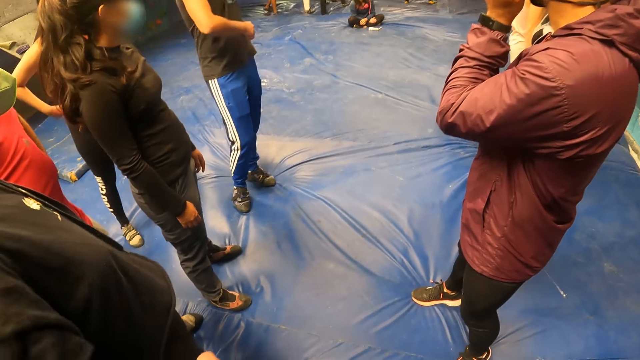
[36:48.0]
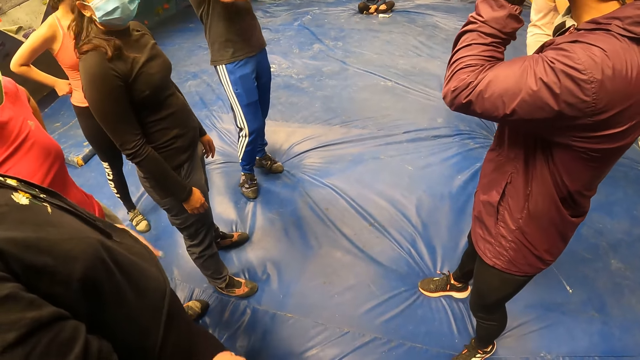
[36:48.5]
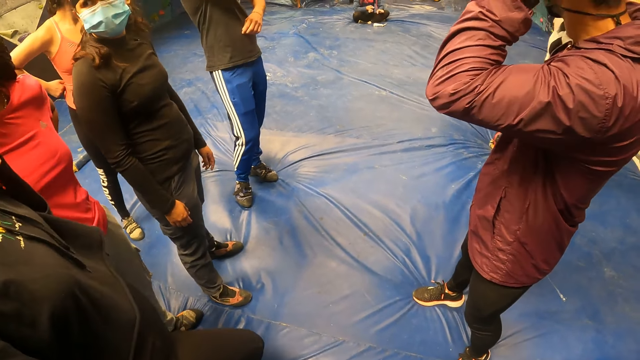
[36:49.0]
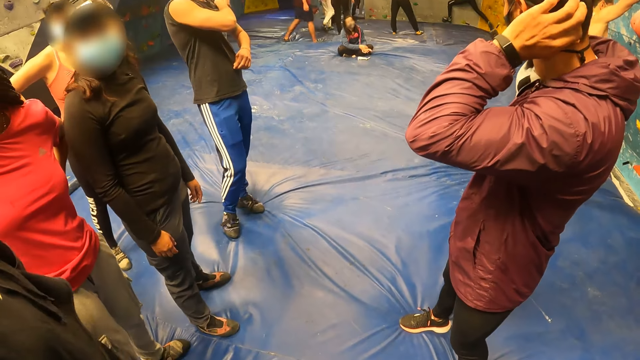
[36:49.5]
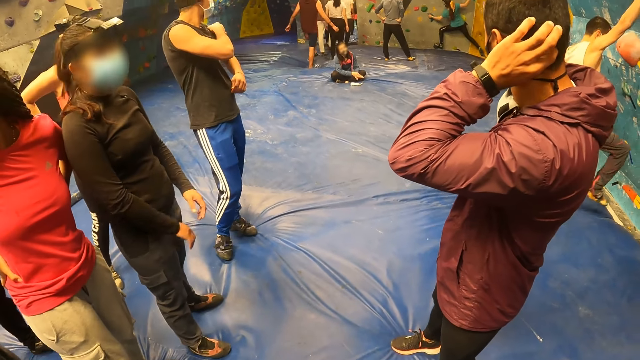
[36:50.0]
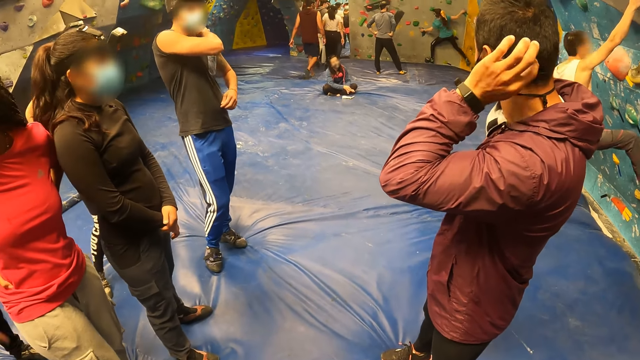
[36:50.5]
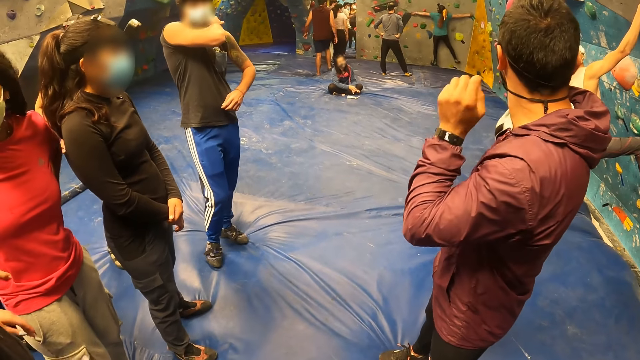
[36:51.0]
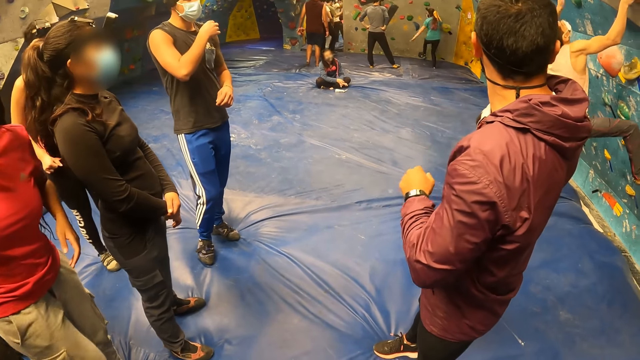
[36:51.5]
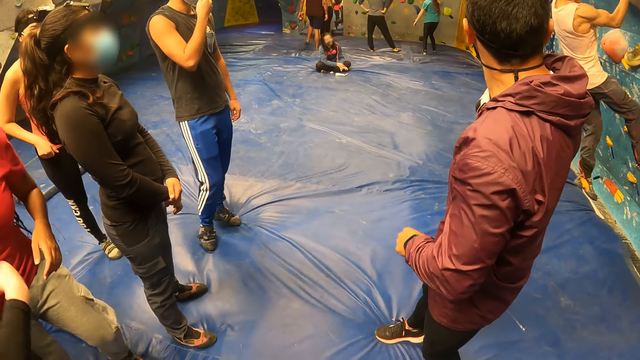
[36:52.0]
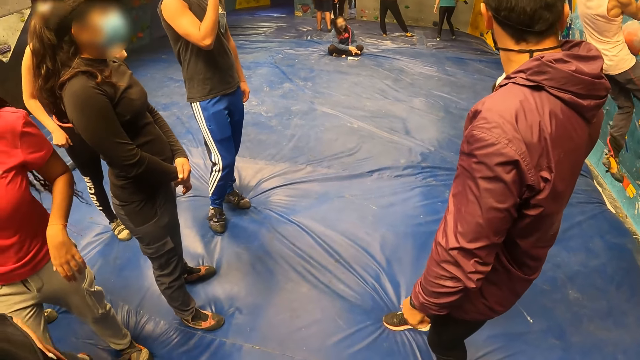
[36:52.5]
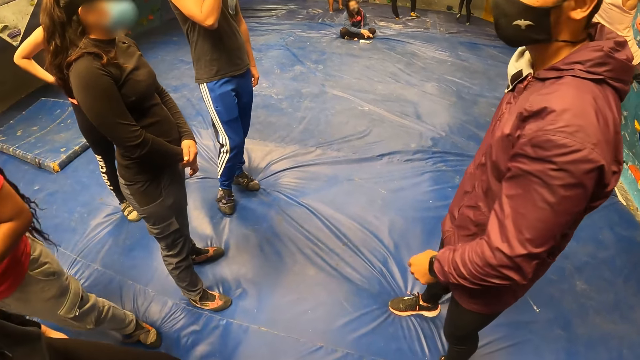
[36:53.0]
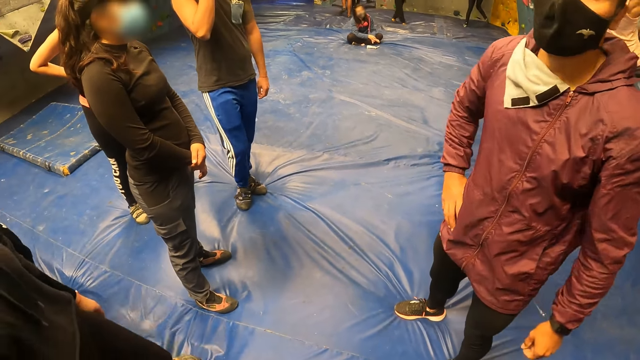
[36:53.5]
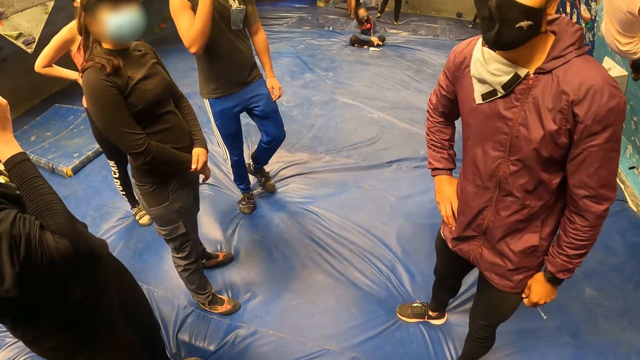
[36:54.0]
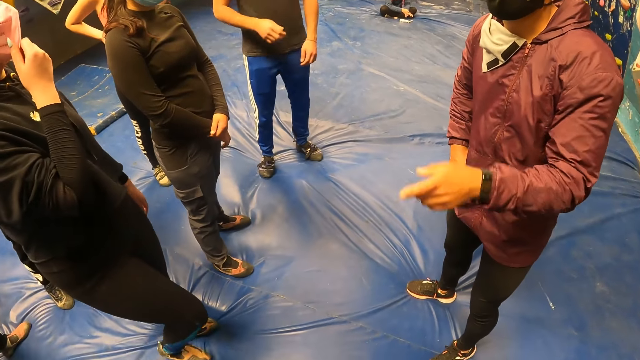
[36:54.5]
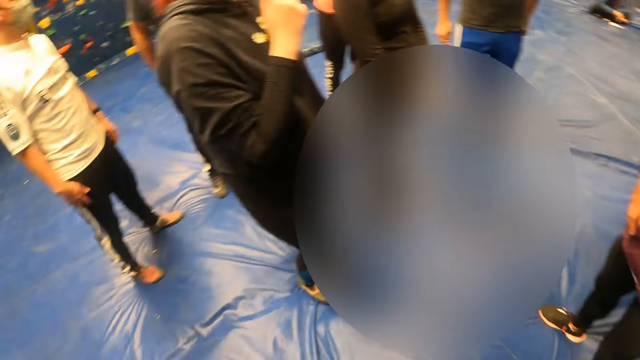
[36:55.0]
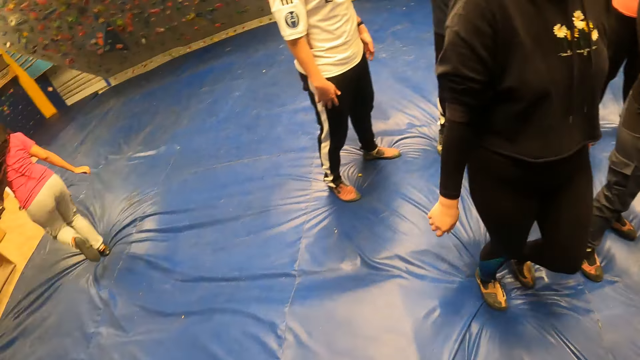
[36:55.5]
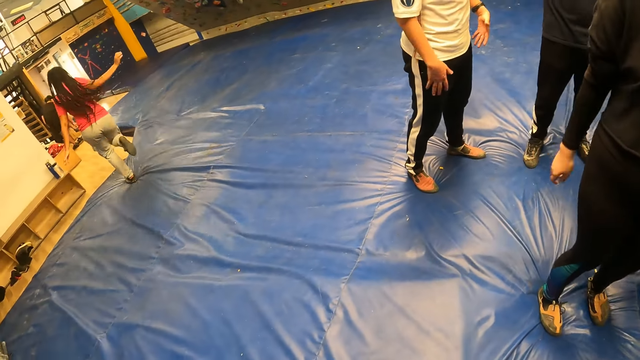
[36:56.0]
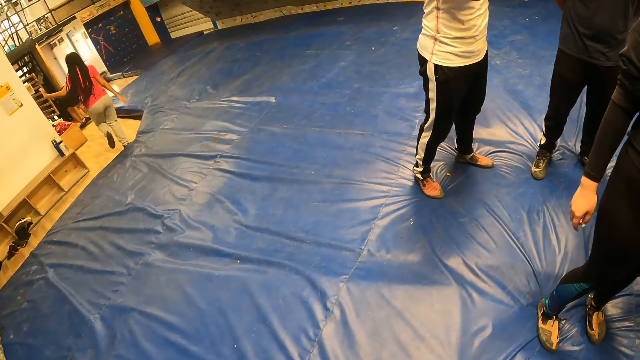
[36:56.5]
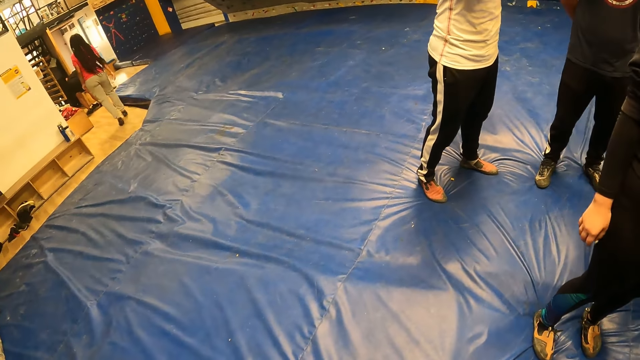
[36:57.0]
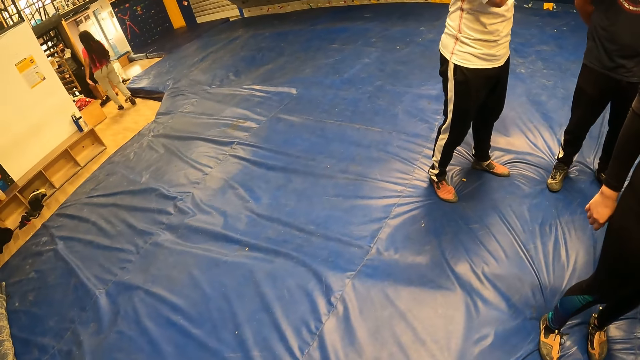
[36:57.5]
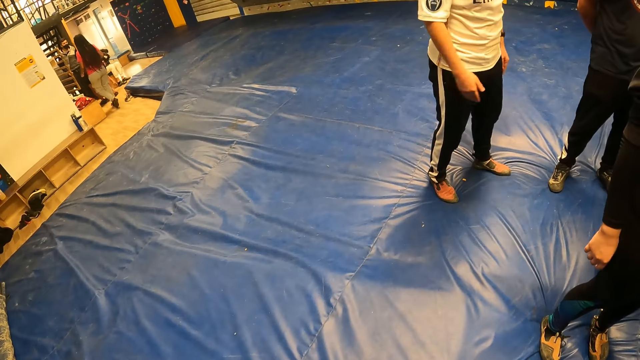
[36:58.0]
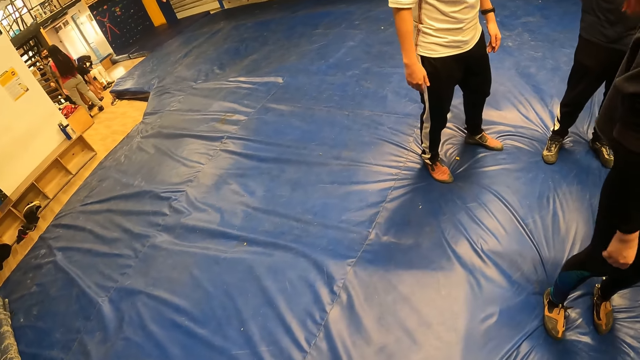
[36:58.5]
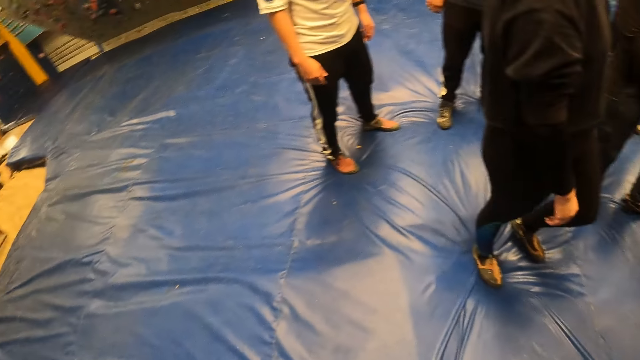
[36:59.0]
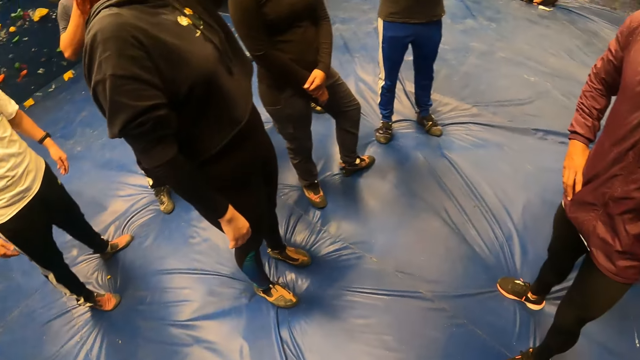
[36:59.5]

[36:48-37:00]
A woman touches her face mask with her right hand. The man points at another woman with his left hand. The other woman runs towards a door.

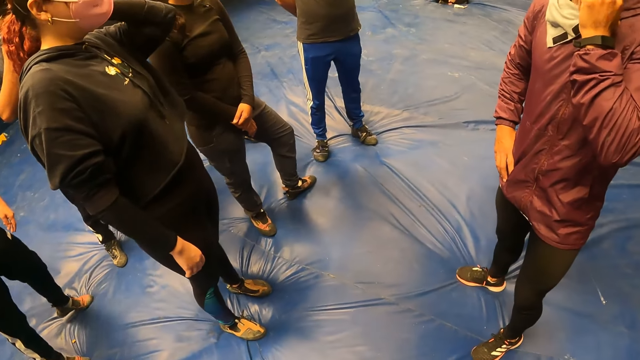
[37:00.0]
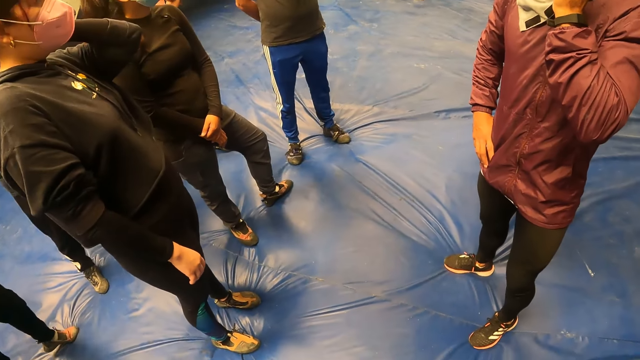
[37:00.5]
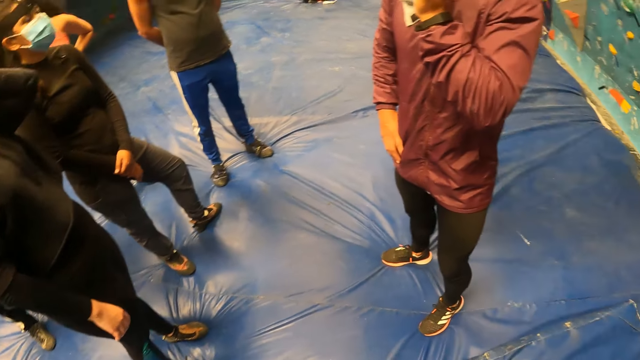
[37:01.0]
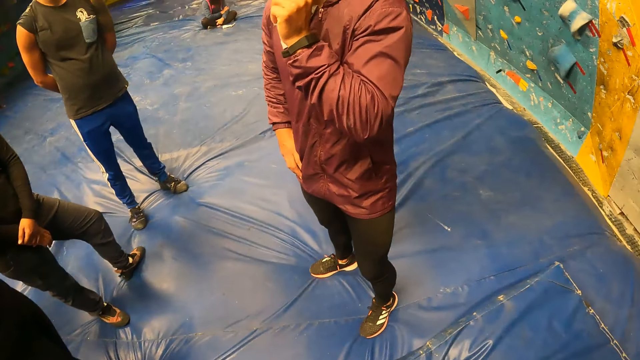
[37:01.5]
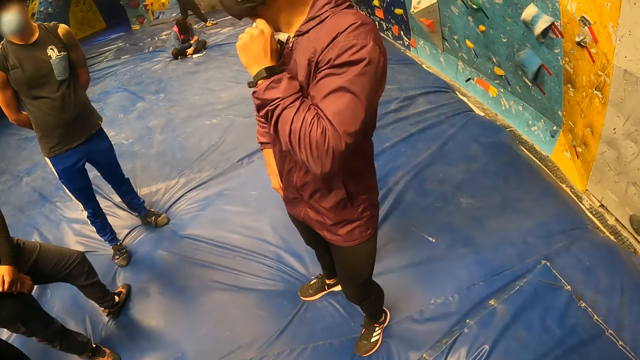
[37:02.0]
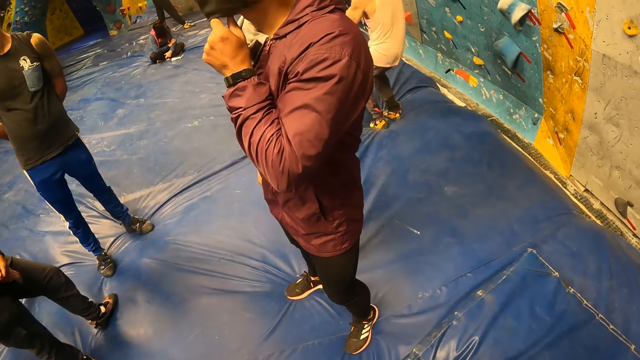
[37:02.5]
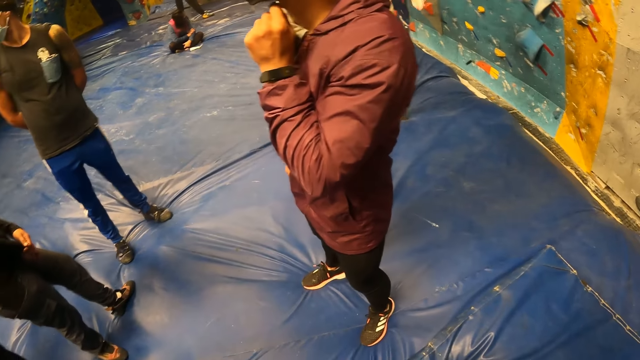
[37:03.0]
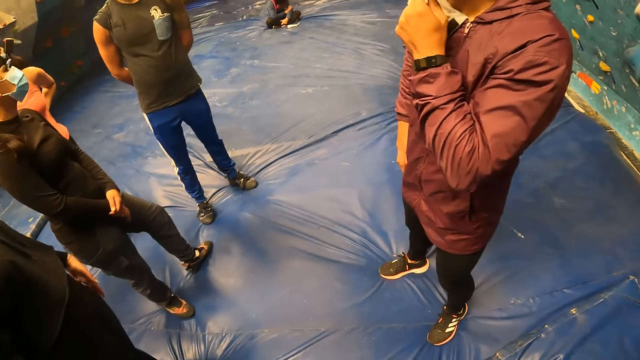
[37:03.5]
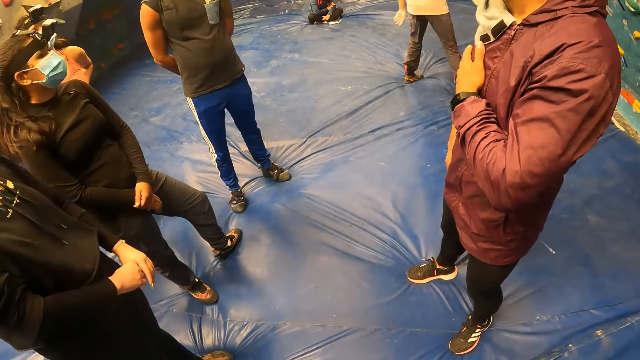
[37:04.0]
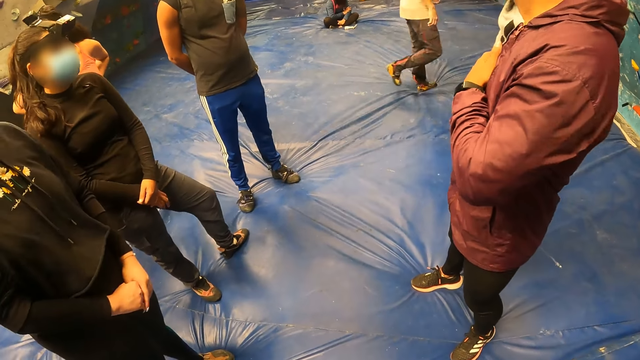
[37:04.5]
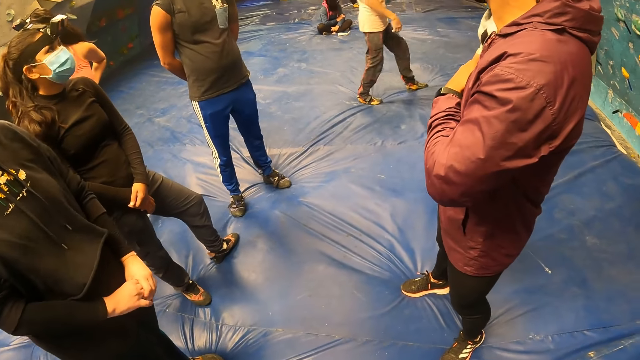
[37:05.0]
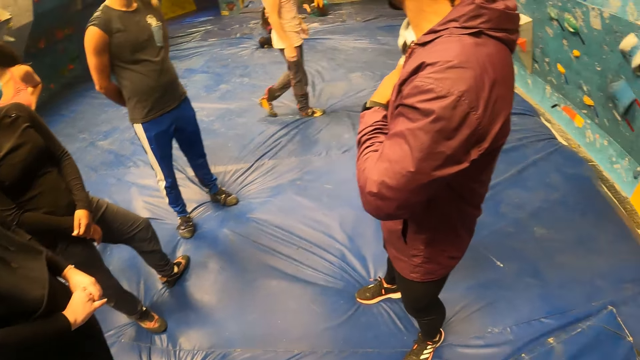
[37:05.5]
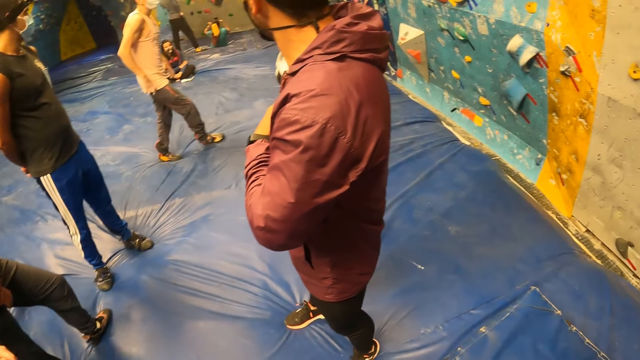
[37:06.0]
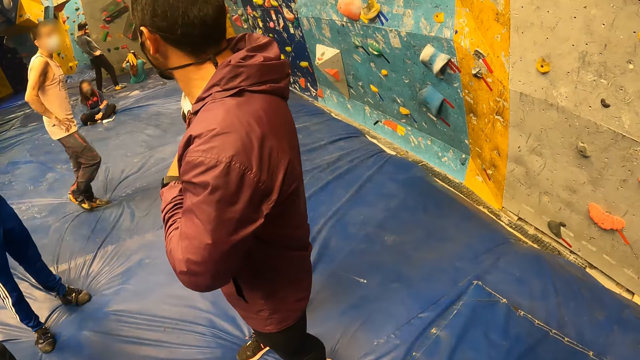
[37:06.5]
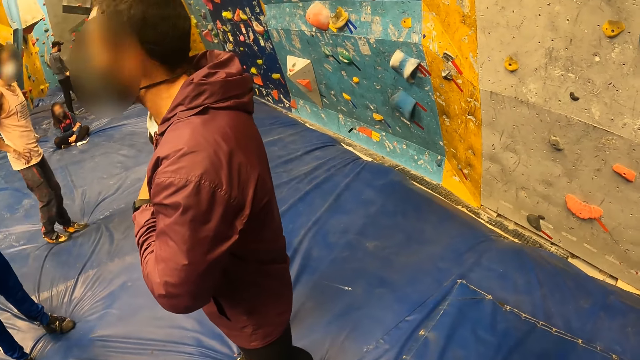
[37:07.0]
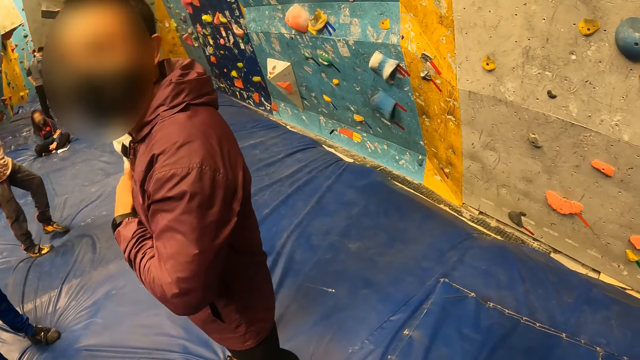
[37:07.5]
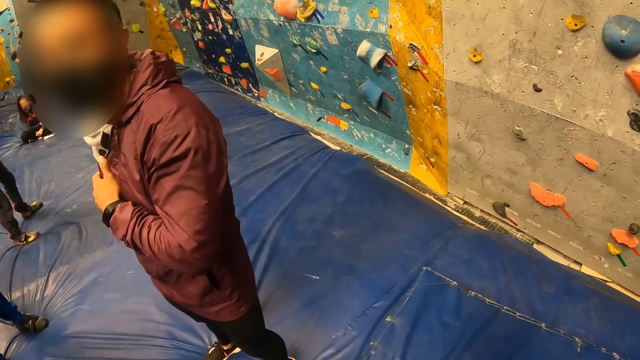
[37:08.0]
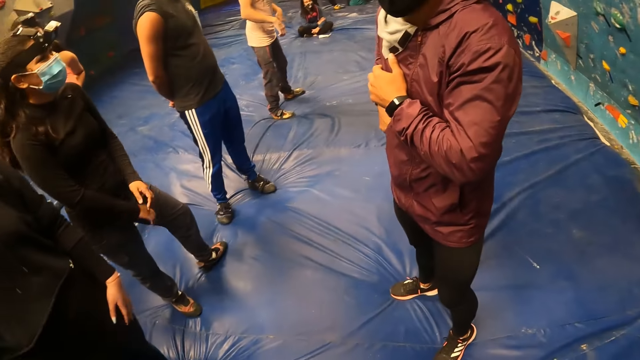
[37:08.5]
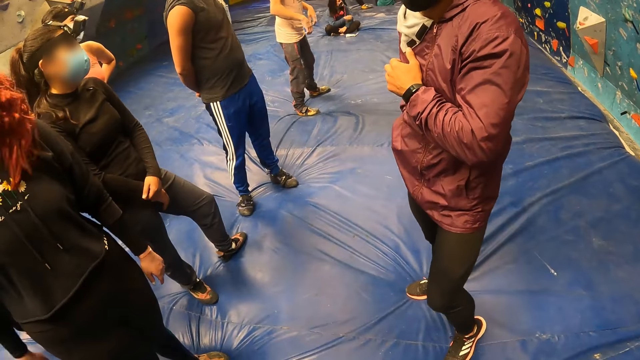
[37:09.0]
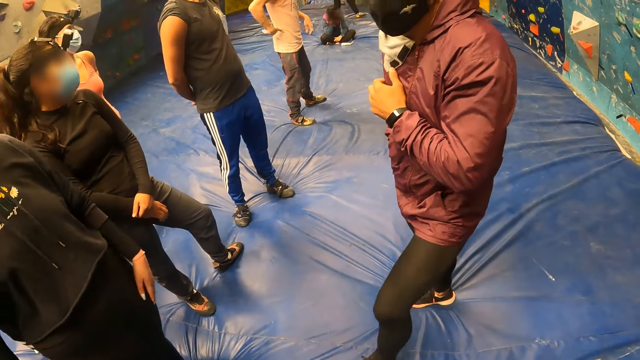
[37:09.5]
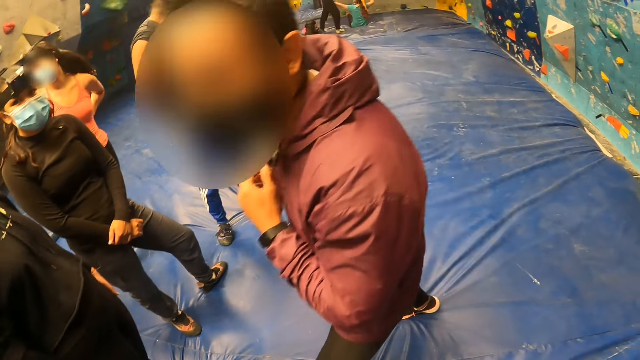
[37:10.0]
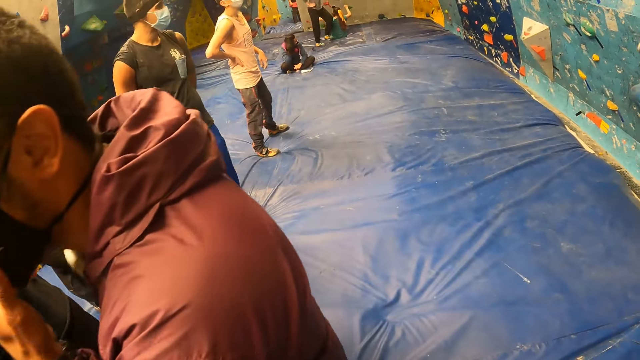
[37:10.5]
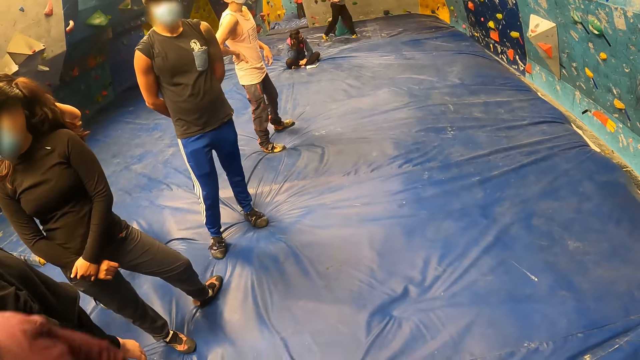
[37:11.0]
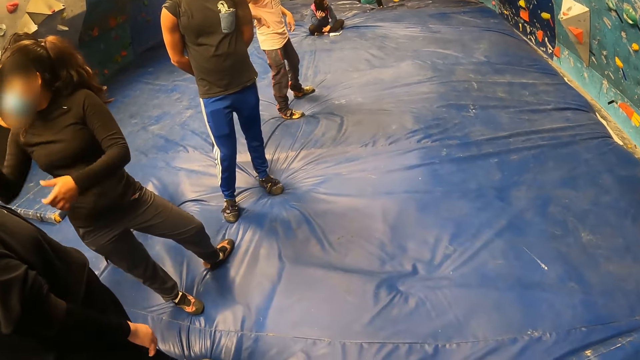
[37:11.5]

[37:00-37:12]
The man walks past the camera wearer.
